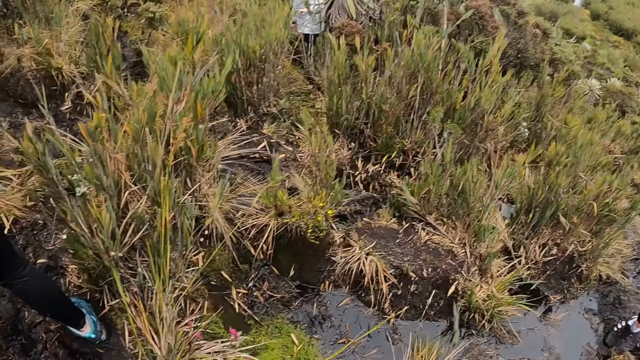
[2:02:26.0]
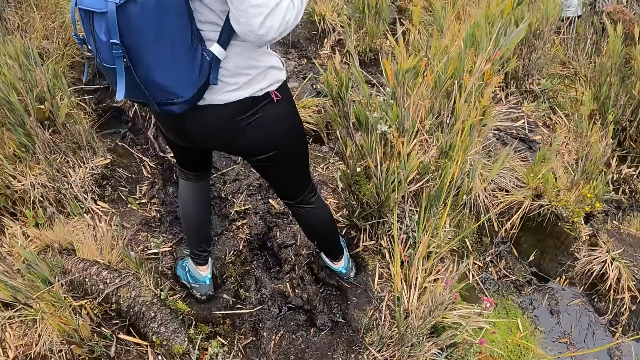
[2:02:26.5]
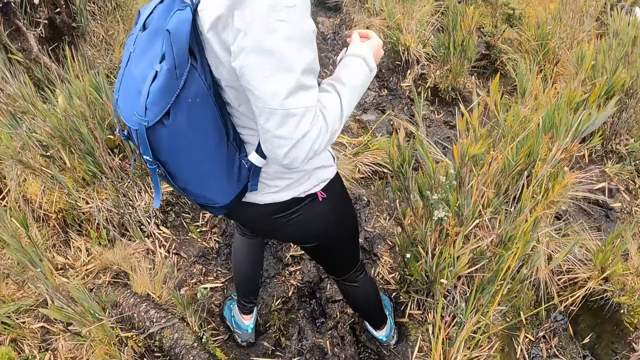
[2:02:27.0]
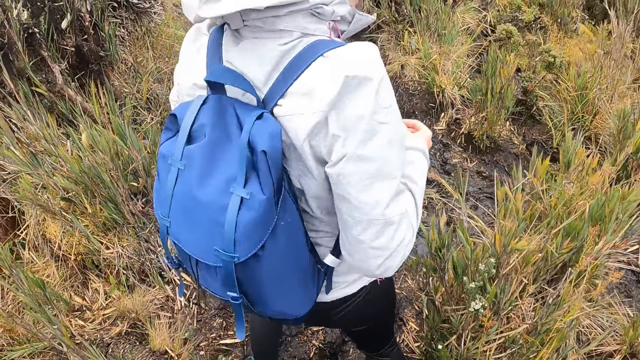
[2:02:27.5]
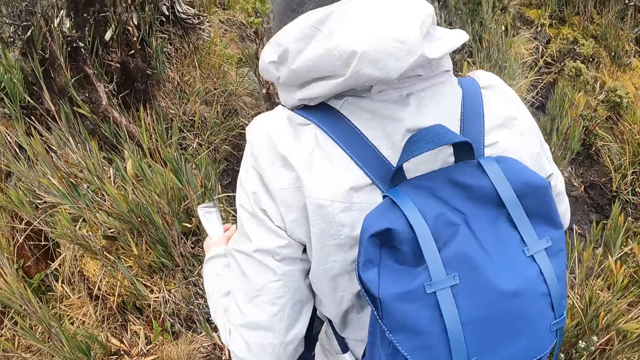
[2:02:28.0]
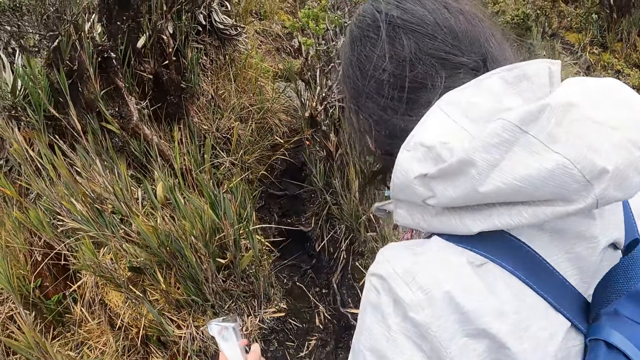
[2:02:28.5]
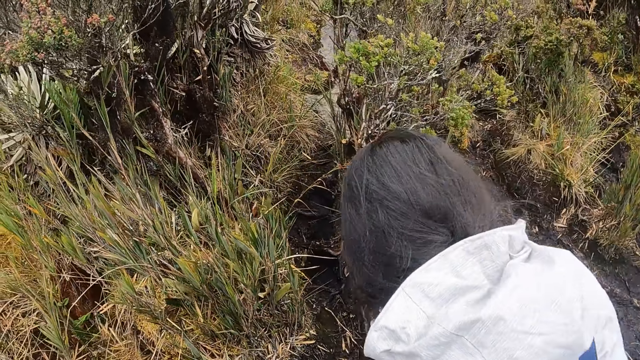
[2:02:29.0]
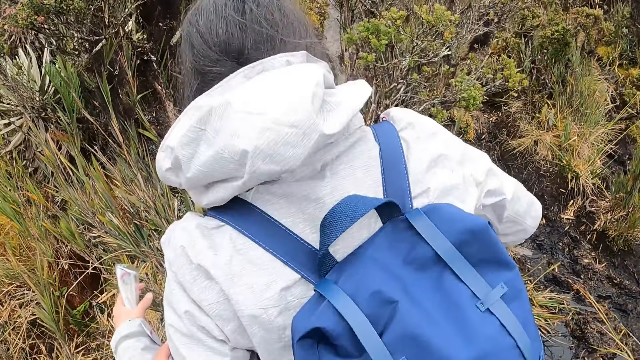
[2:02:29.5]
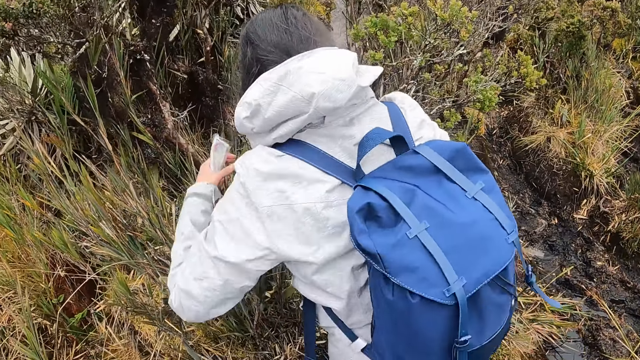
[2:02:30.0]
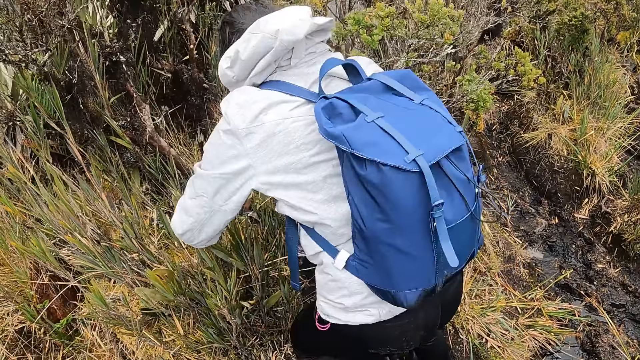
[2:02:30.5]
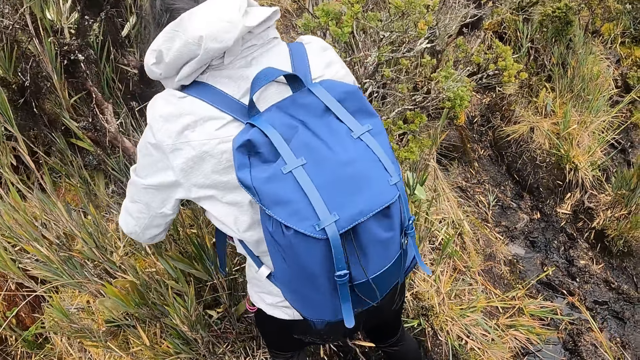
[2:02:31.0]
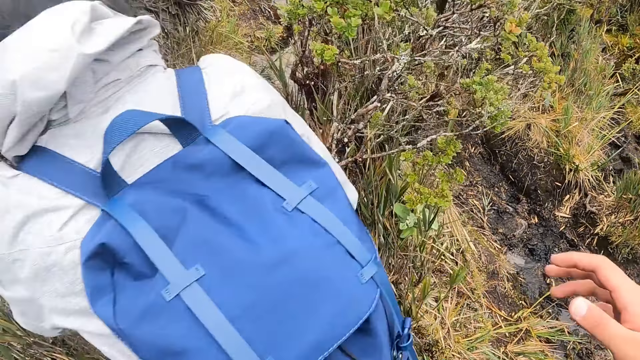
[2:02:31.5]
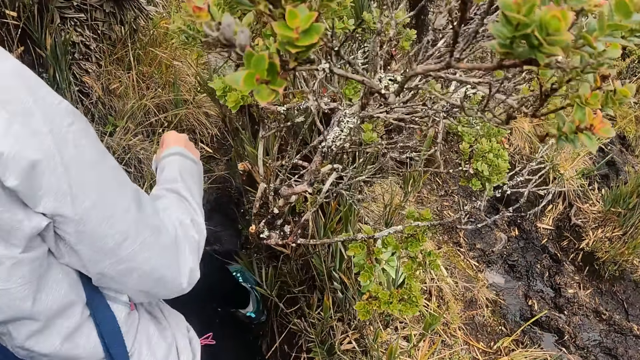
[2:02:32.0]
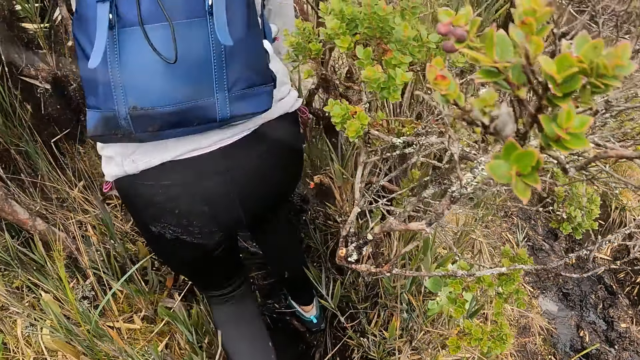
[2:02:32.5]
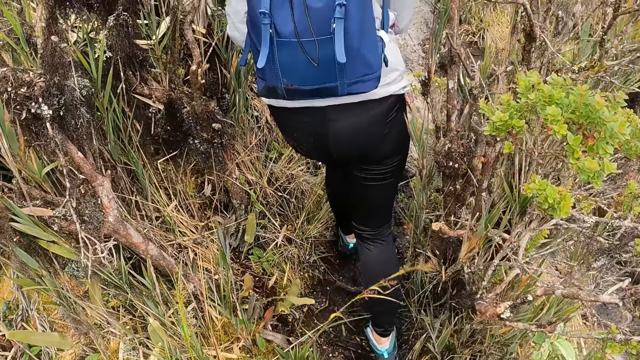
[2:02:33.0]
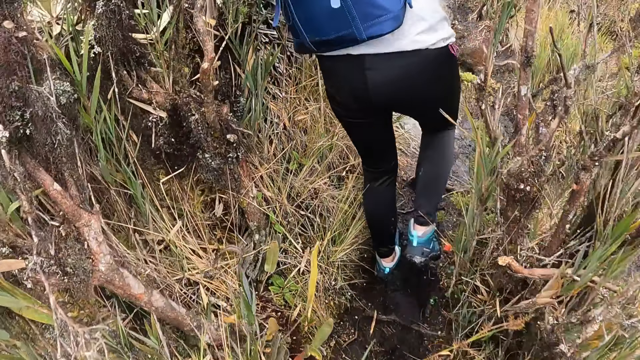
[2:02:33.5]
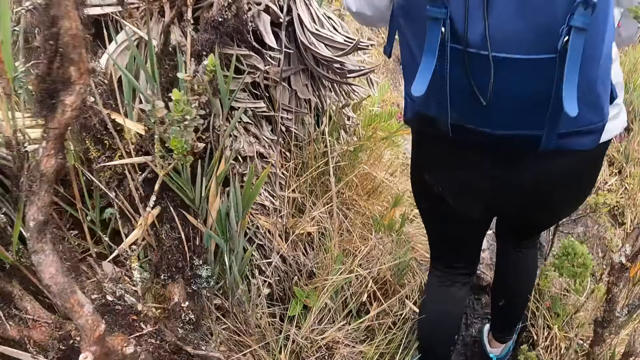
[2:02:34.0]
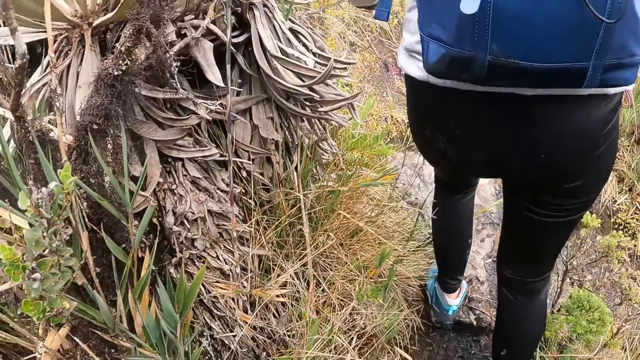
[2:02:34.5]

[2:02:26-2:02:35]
The camera wearer turns around the garden. The woman walks up the hill. The camera wearer walks up the hill along the garden.

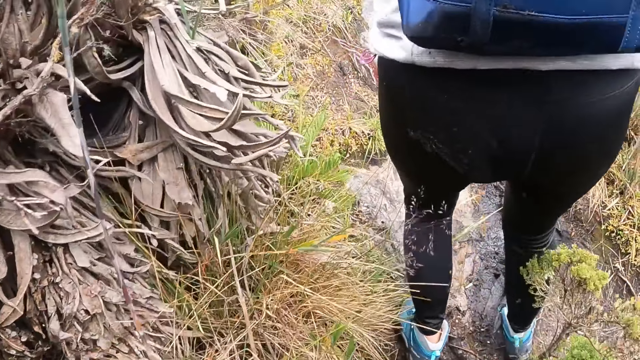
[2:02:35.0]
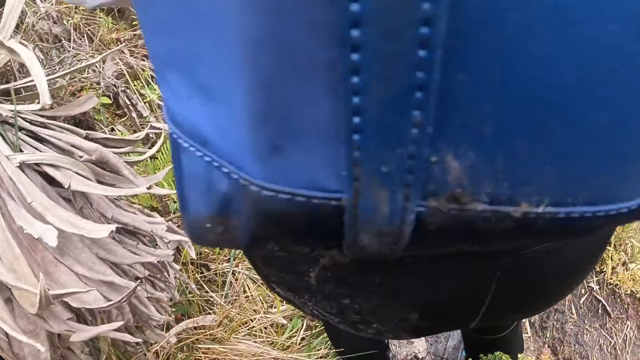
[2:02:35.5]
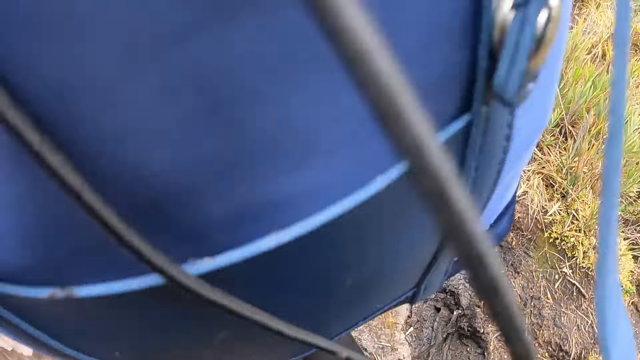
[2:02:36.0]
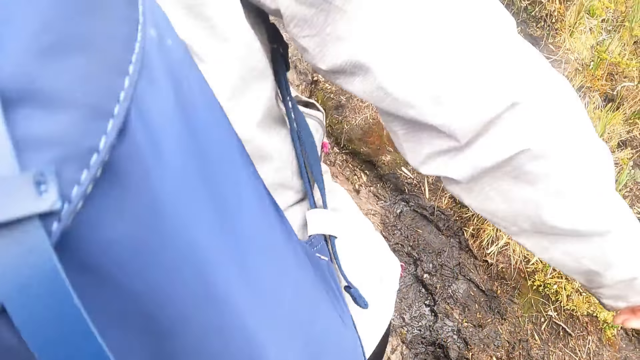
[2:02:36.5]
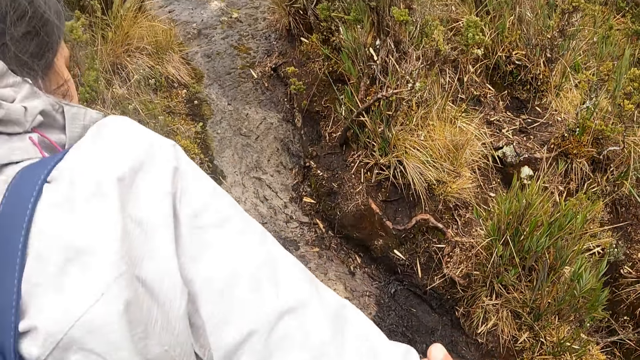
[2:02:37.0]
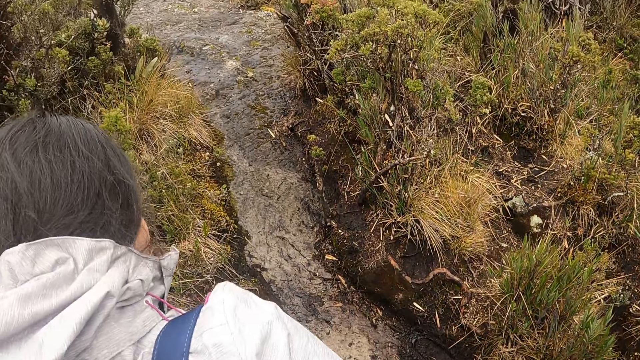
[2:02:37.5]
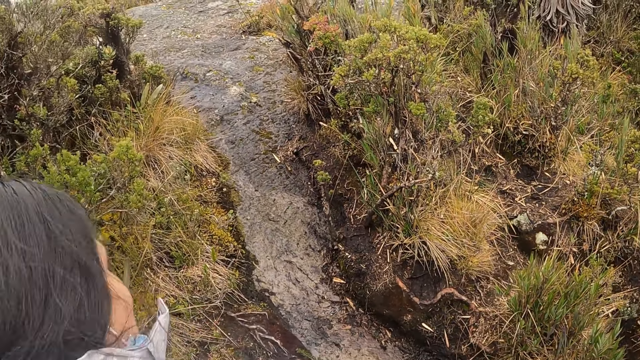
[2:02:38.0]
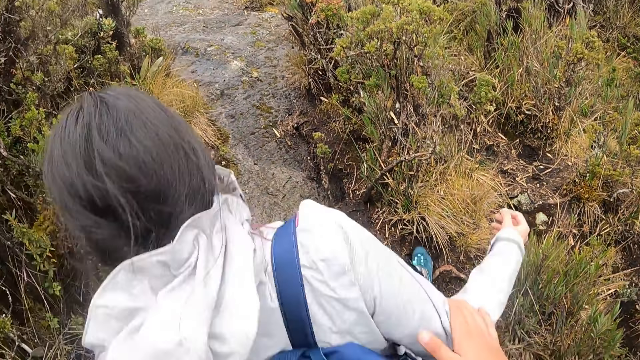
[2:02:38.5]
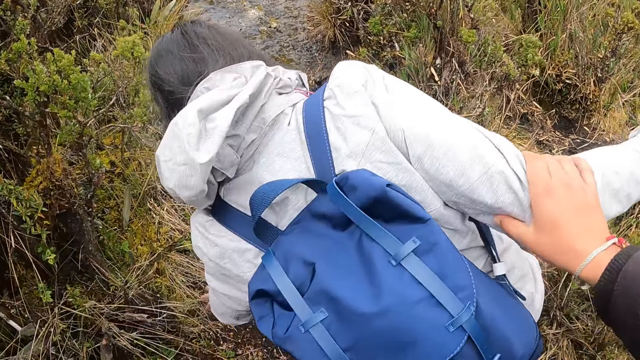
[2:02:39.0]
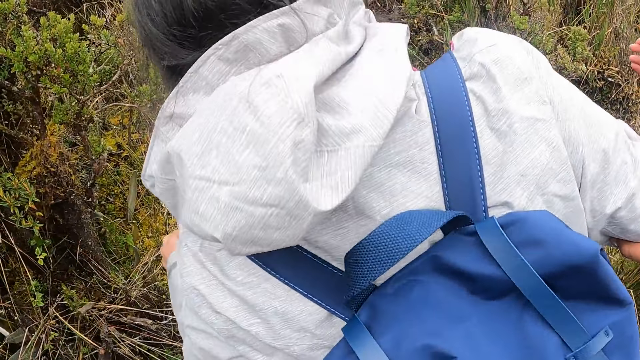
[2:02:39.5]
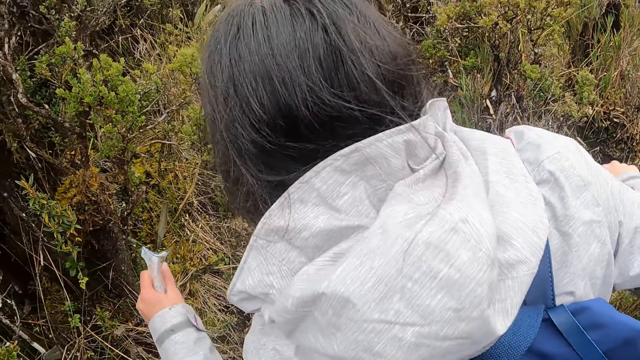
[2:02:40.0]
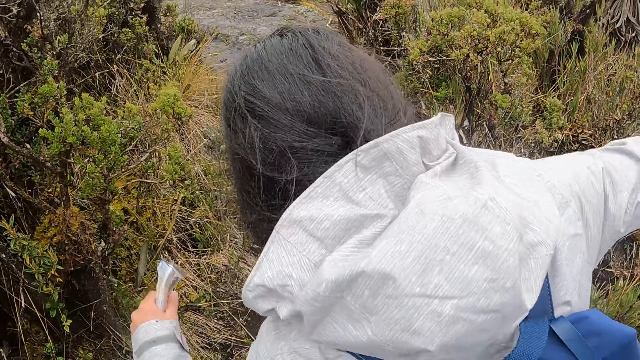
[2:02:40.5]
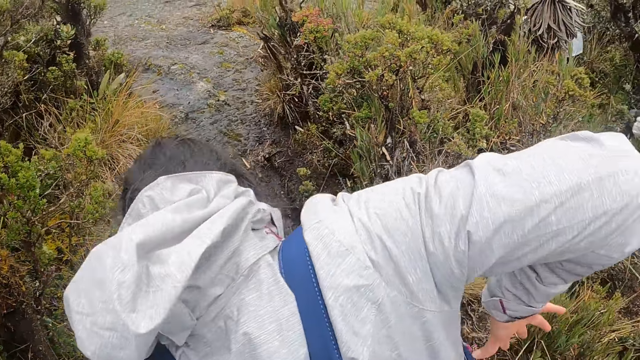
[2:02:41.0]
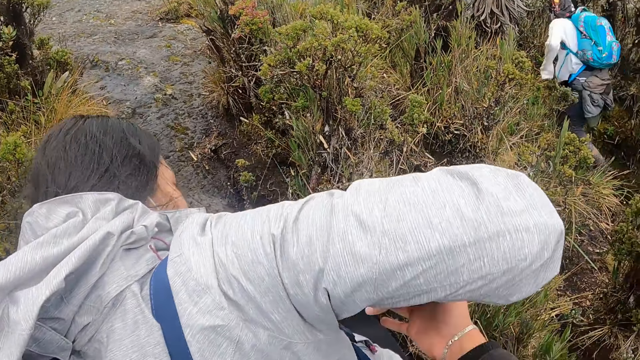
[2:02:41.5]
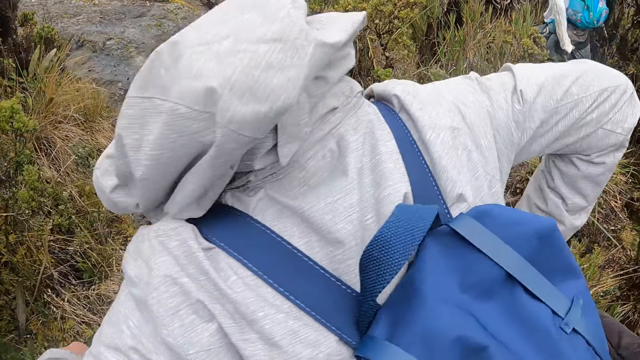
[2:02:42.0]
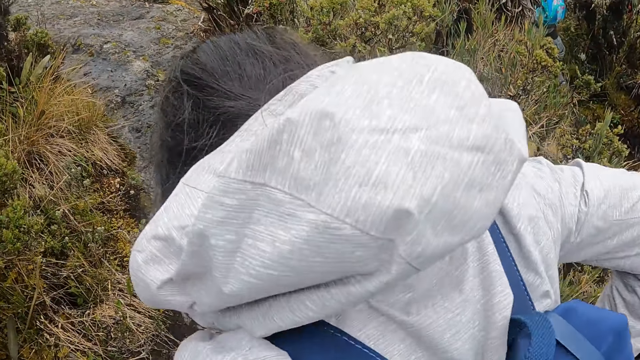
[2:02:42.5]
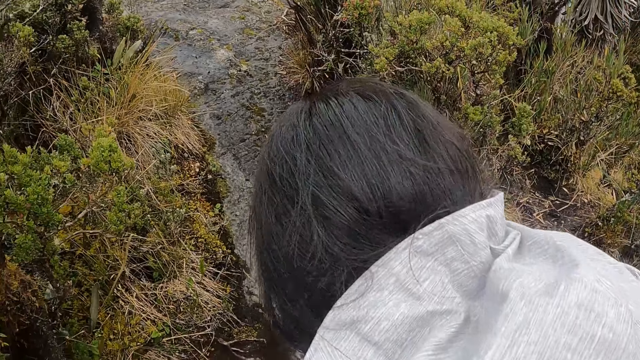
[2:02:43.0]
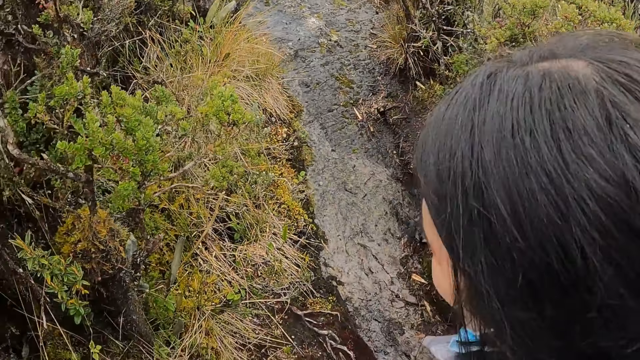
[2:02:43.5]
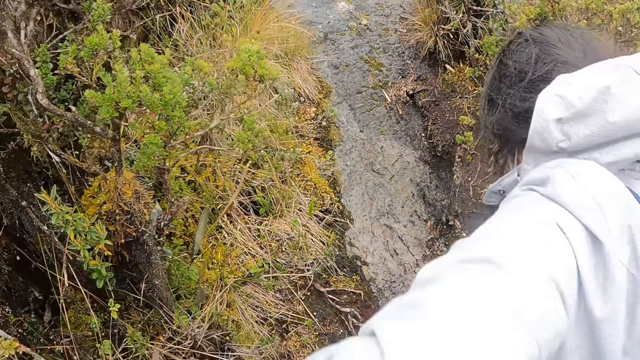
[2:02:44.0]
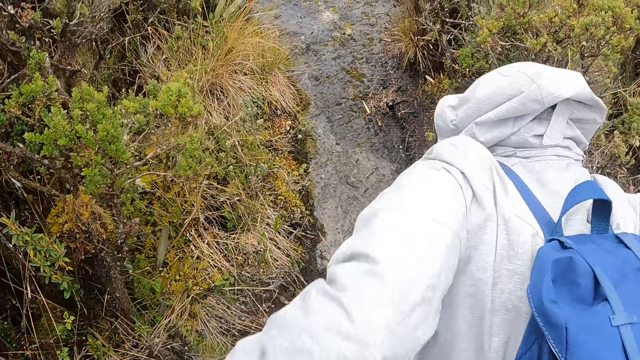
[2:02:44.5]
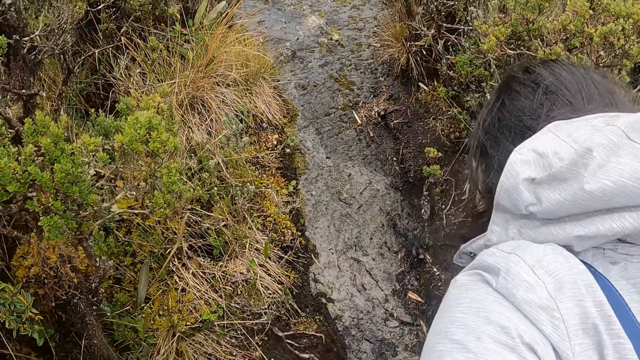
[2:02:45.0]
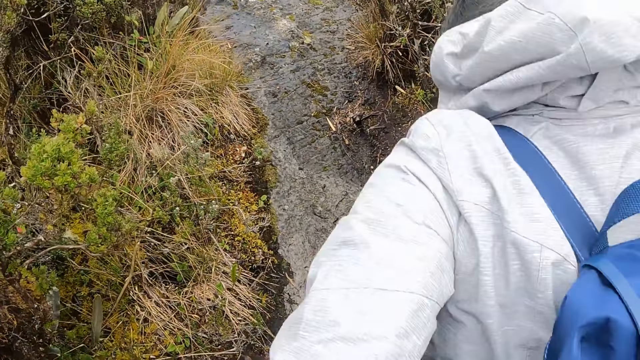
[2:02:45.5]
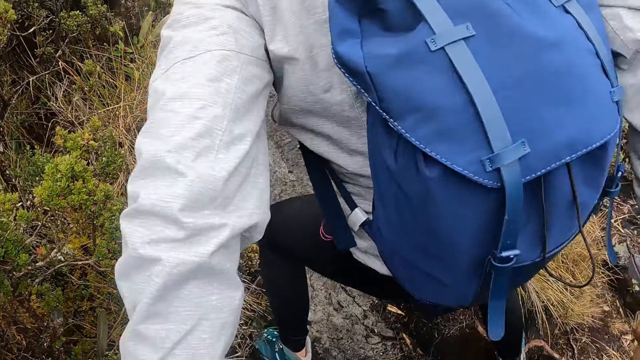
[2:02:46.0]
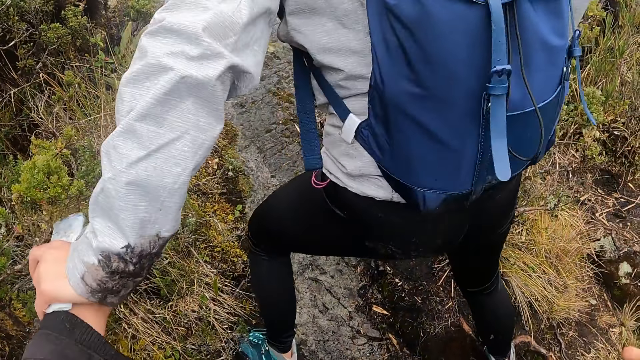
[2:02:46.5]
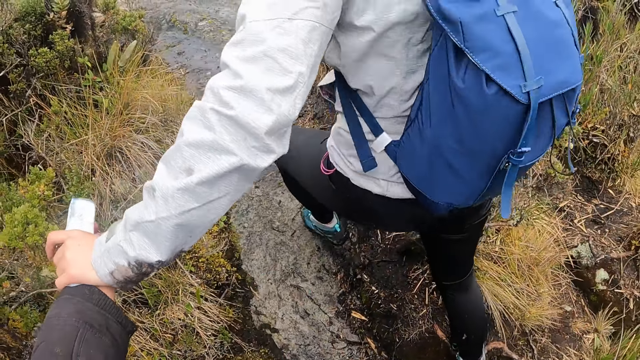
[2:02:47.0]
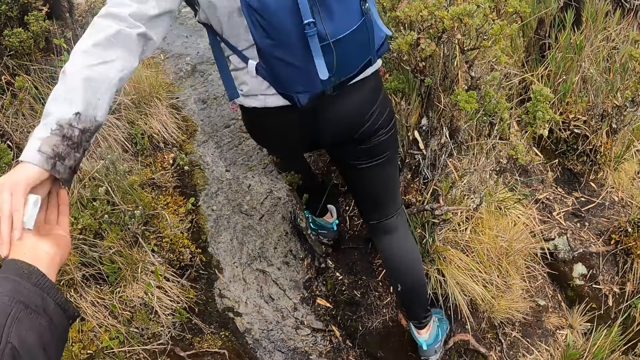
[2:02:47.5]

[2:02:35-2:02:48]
The camera wearer holds the woman's right arm with her right hand. She withdraws her right hand from the woman. She holds the woman's hands with both hands.
